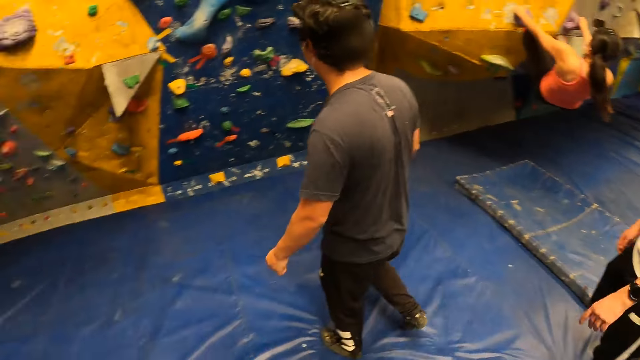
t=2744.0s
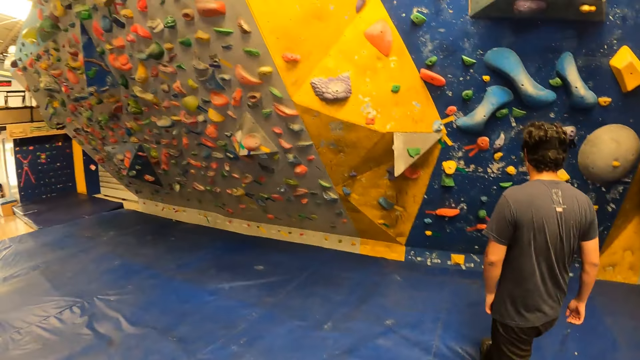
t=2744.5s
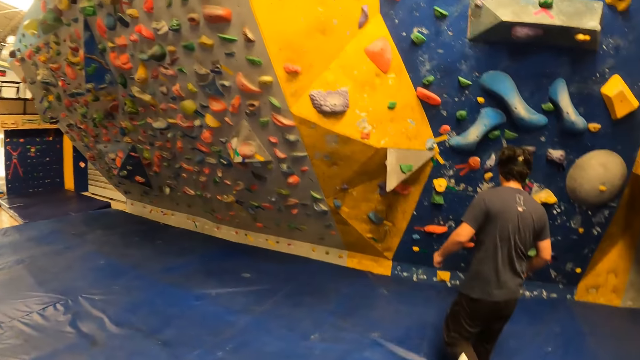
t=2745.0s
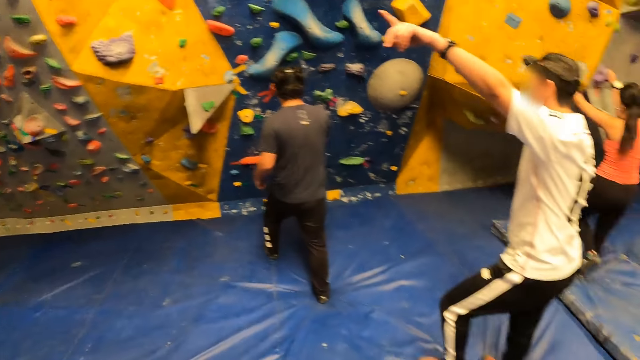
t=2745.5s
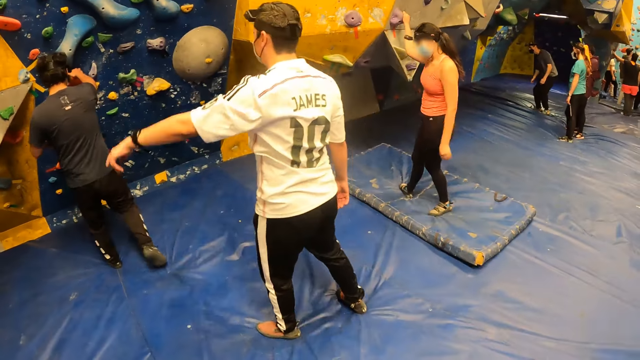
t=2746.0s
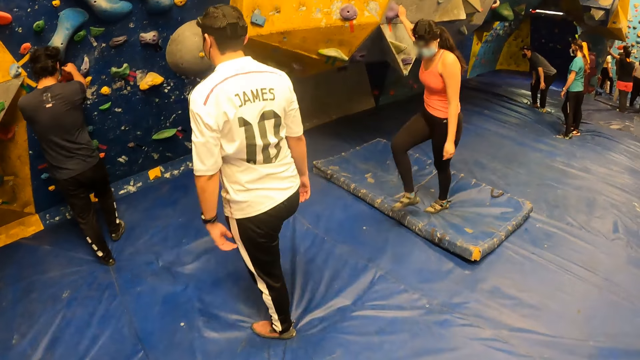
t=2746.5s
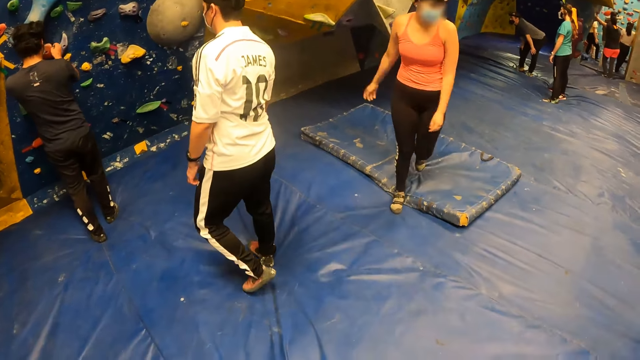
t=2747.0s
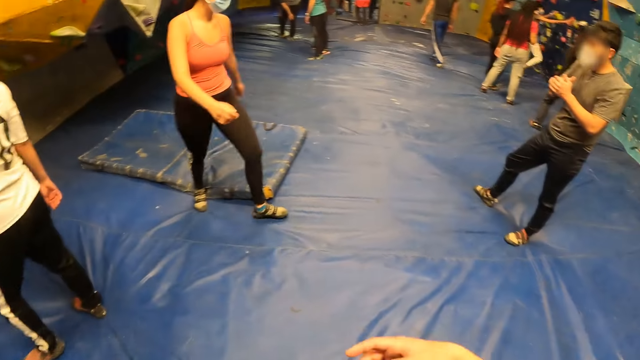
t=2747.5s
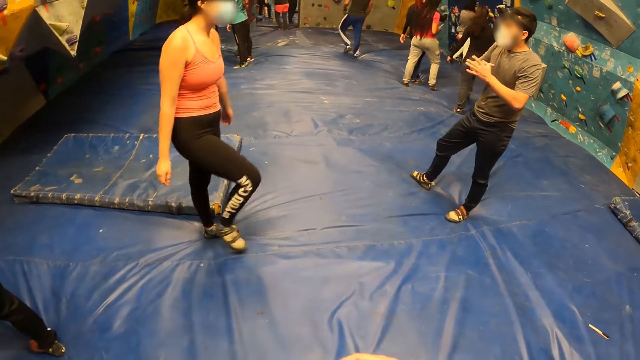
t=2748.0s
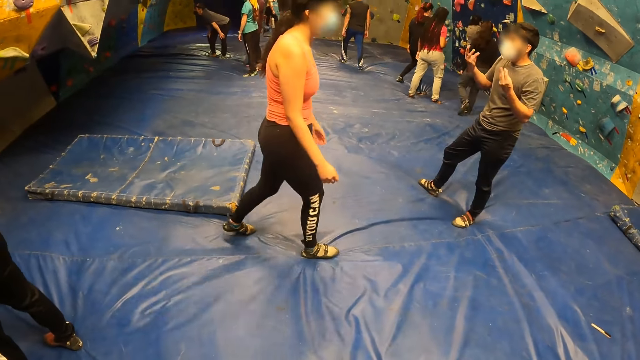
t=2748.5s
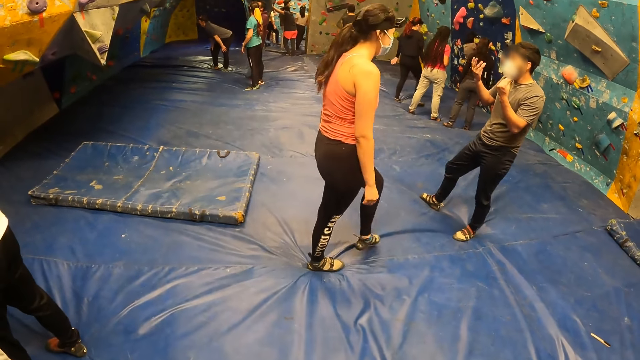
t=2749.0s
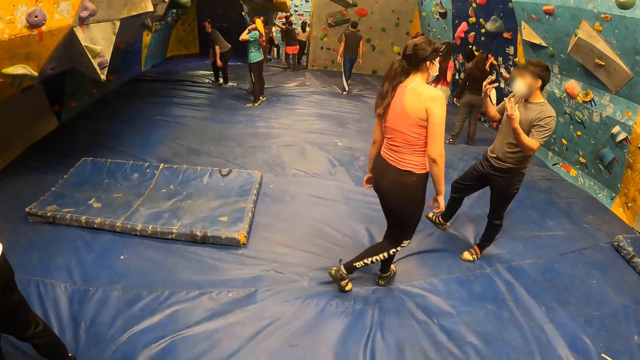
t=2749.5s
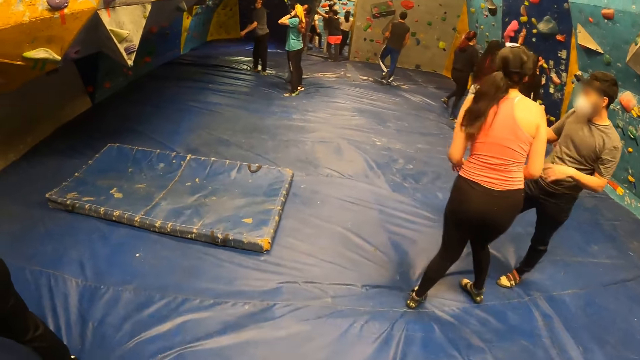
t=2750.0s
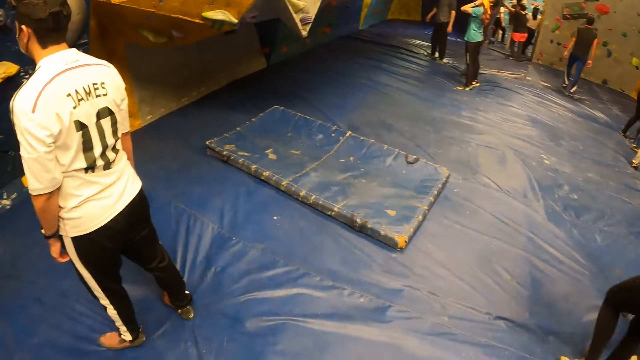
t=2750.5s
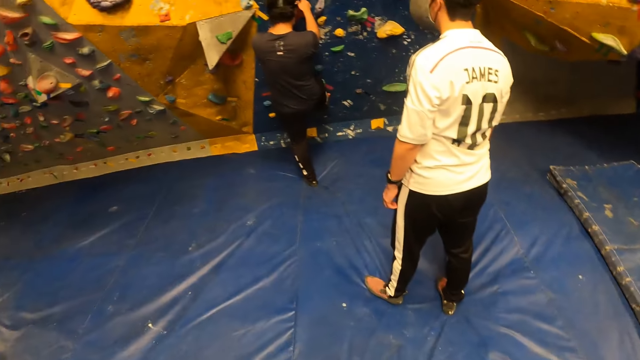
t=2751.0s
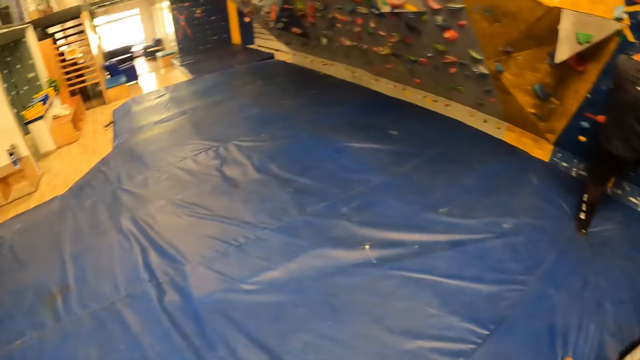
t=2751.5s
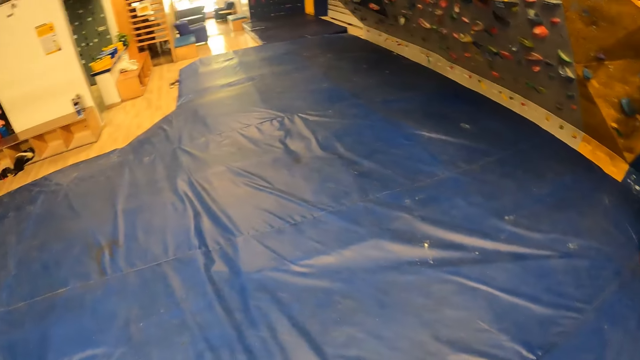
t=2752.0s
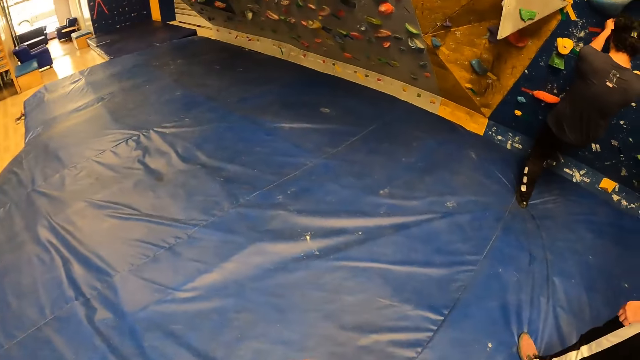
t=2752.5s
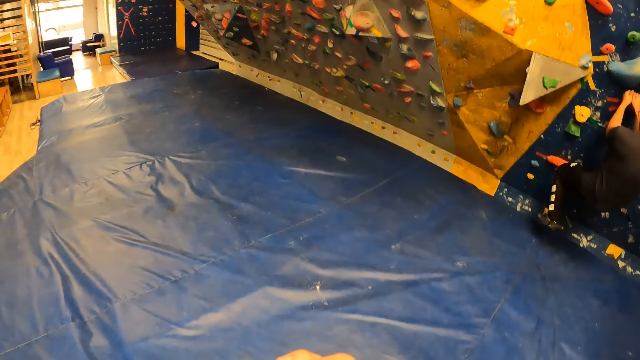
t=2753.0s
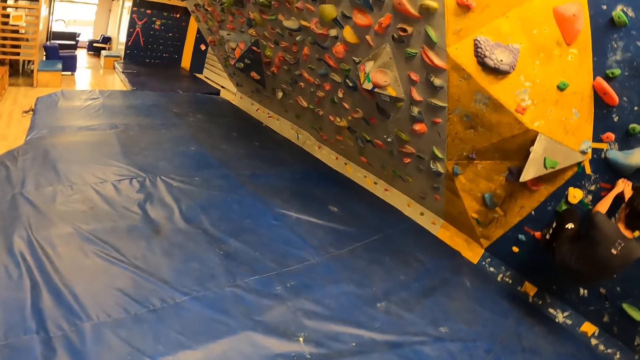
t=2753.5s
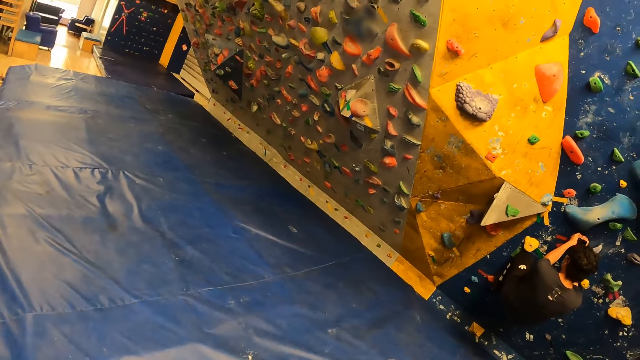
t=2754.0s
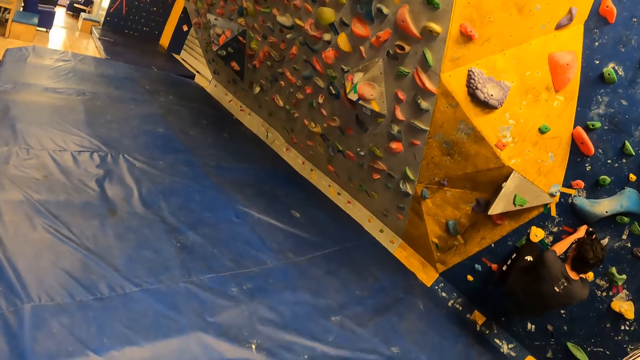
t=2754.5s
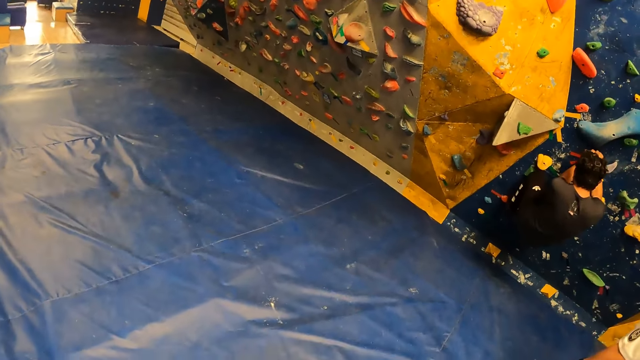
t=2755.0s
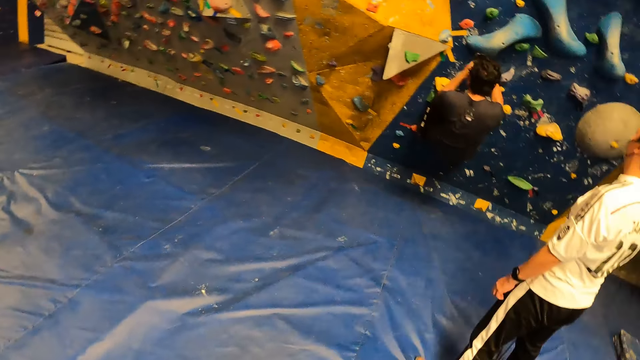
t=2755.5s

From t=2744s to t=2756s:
A man points to the bouldering wall with his left index finger. Another man climbs the bouldering wall.

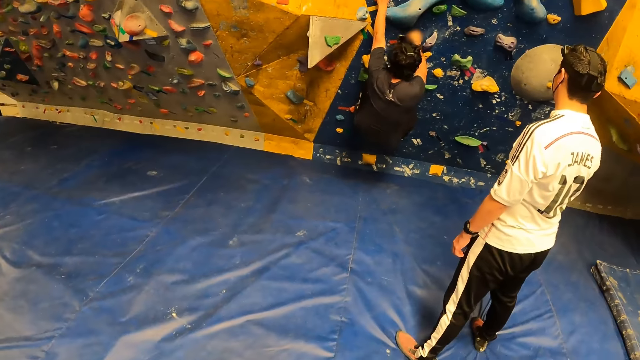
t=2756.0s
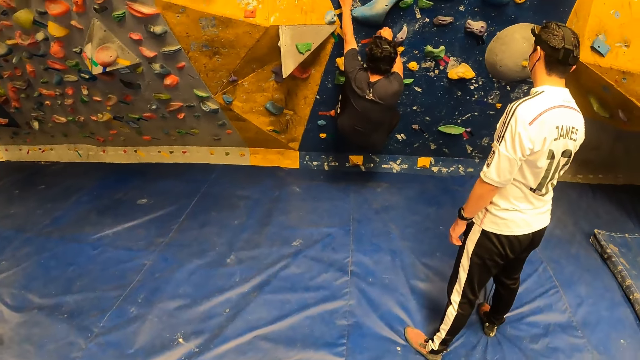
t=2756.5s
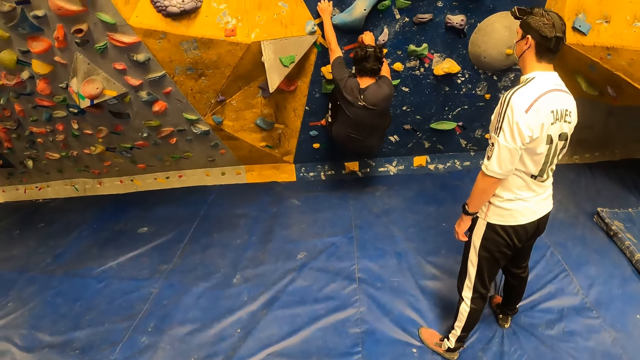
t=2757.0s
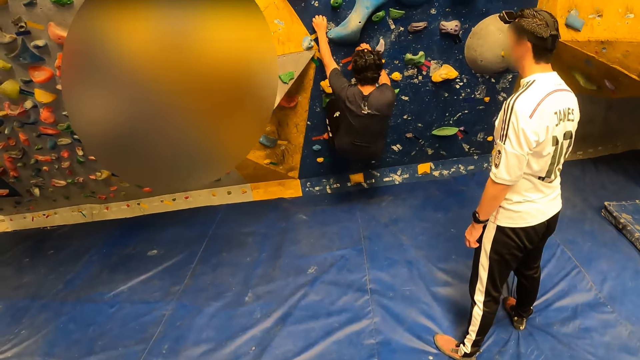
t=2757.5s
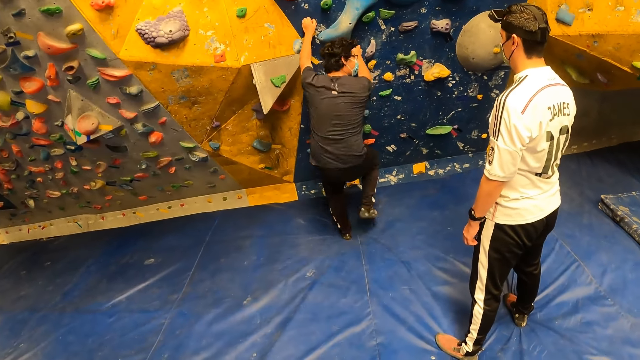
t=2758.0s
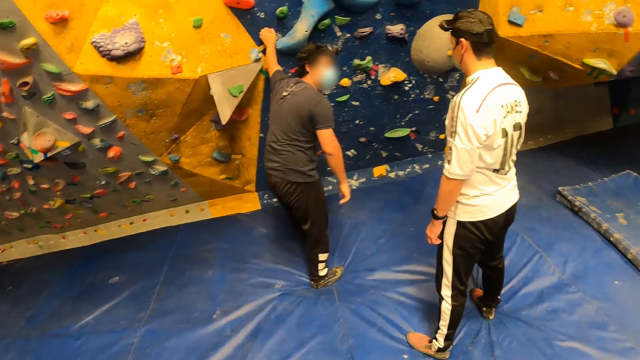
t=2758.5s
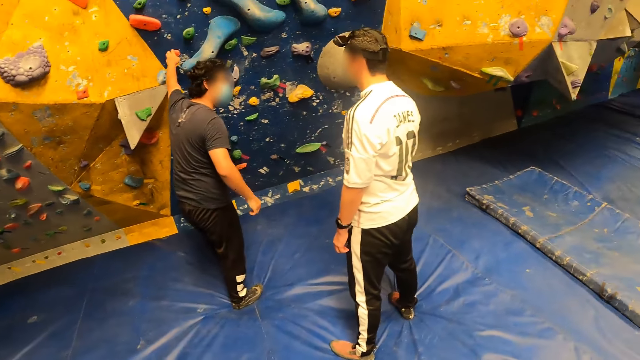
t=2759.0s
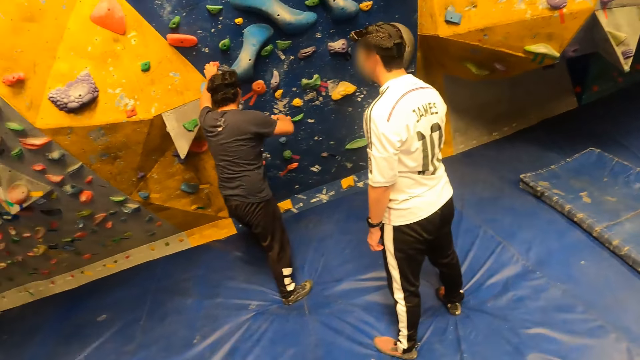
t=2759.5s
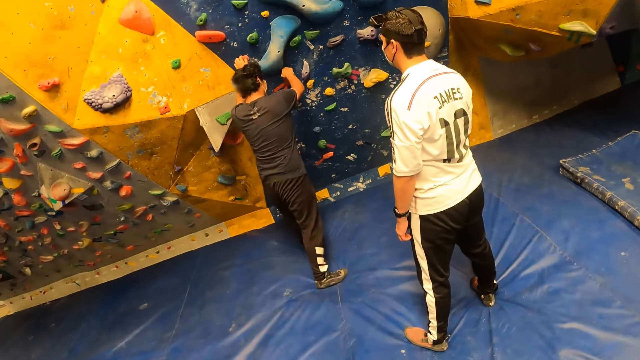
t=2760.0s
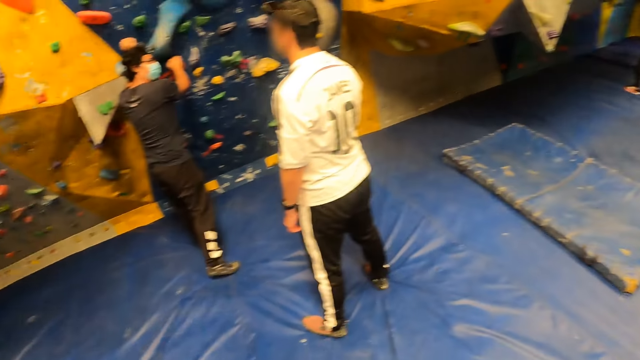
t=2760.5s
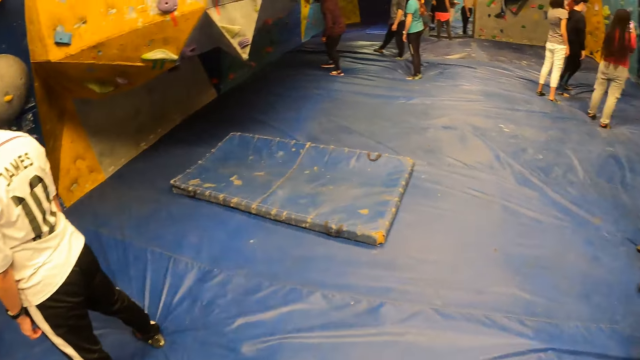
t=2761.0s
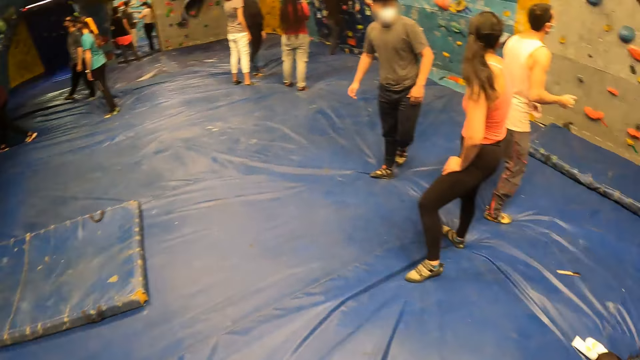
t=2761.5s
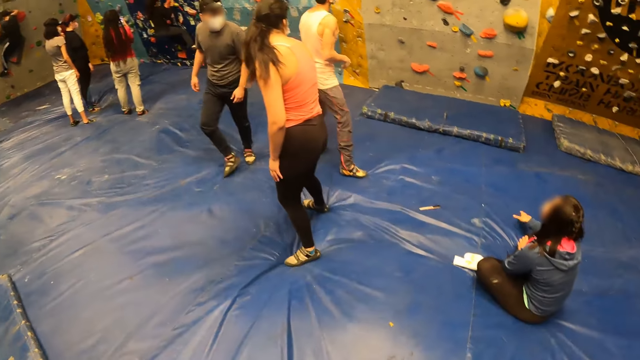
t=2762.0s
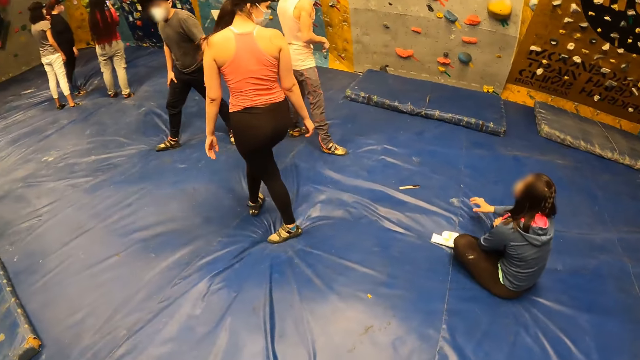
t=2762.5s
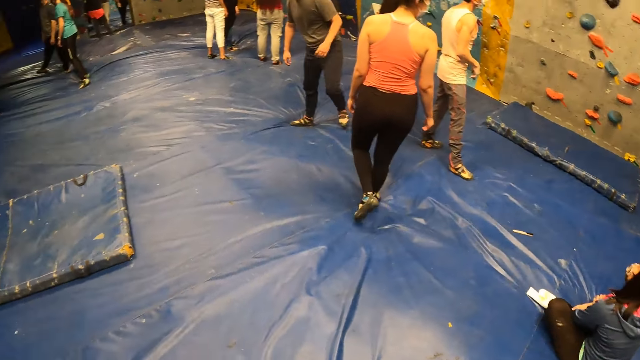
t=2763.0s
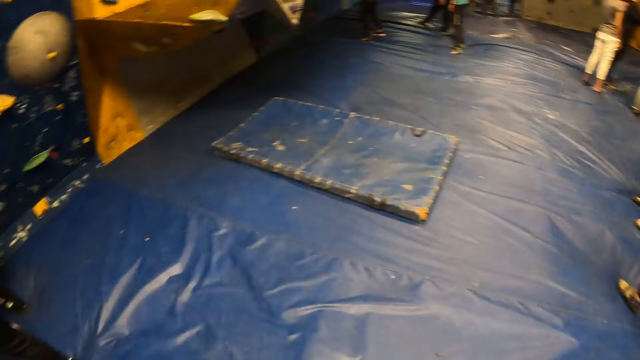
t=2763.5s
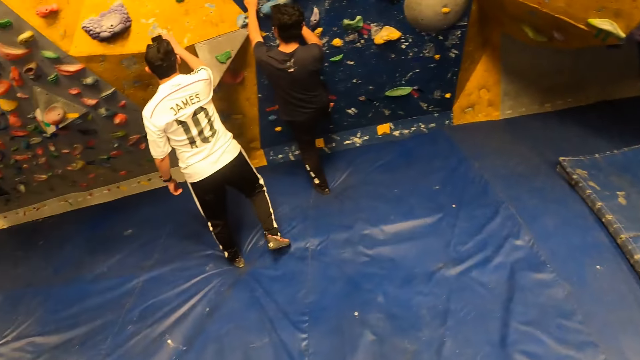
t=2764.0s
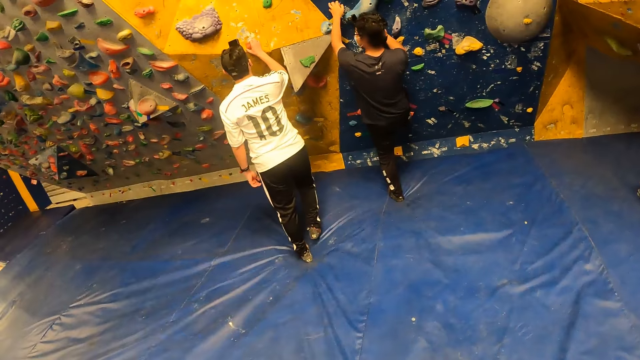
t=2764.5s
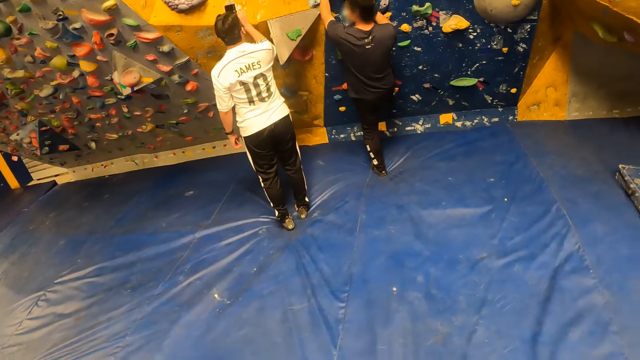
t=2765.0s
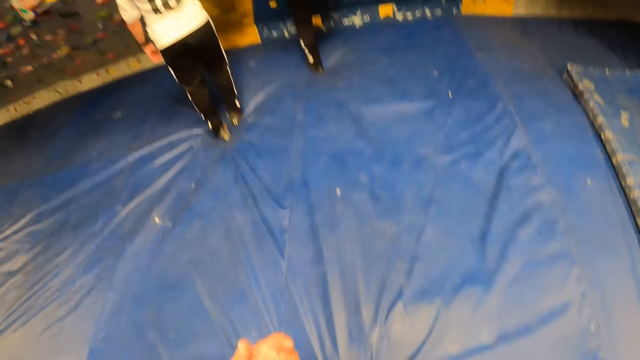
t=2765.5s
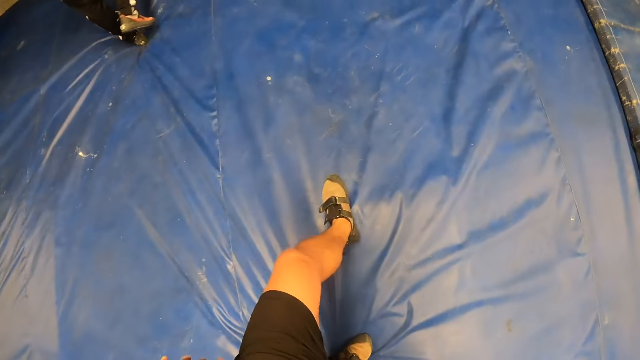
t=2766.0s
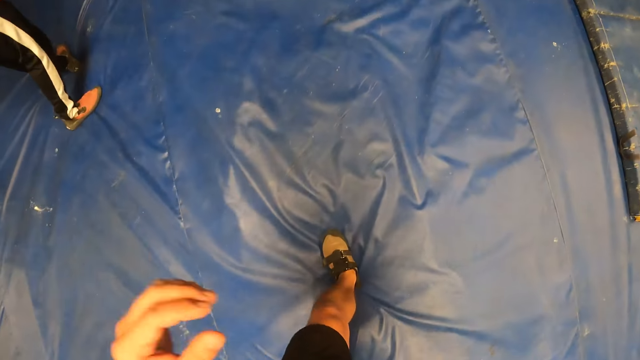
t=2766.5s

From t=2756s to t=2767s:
The man jumps down to the ground from the bouldering wall. The other man touches the bouldering wall with his right hand.
